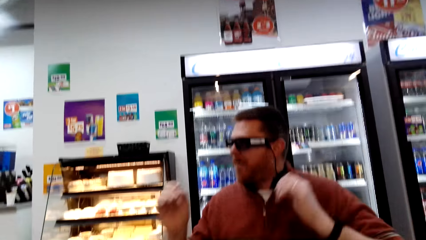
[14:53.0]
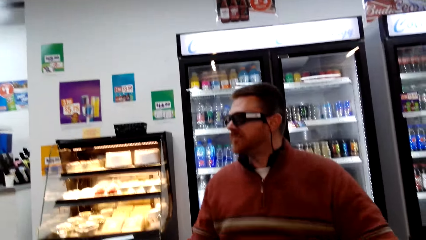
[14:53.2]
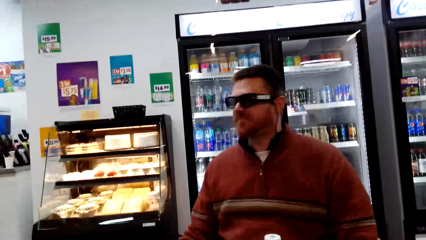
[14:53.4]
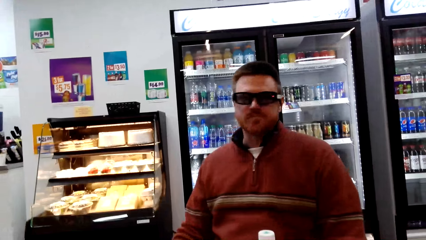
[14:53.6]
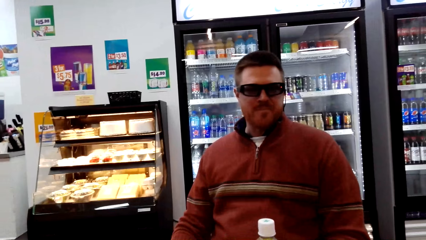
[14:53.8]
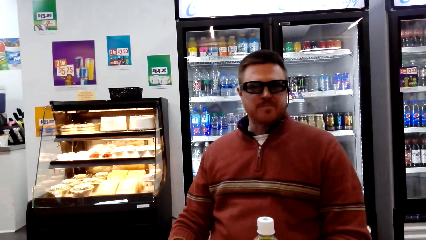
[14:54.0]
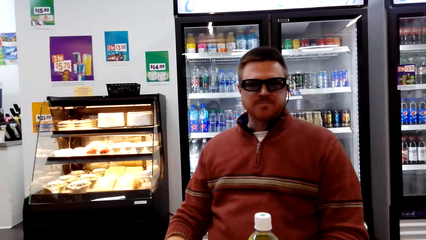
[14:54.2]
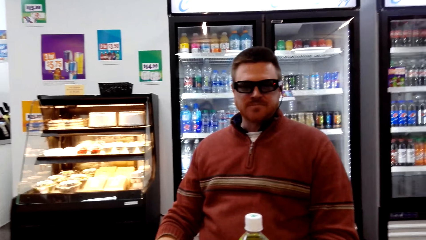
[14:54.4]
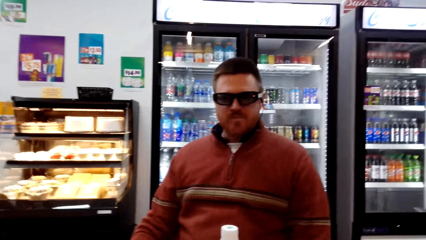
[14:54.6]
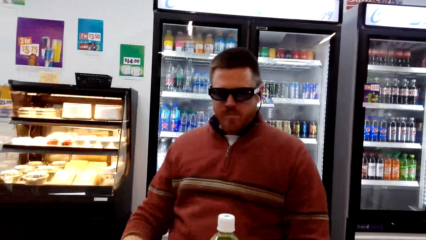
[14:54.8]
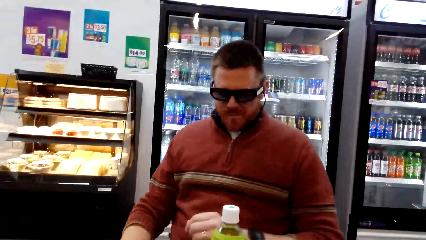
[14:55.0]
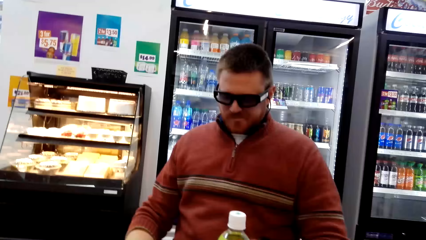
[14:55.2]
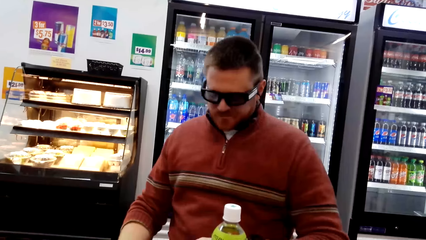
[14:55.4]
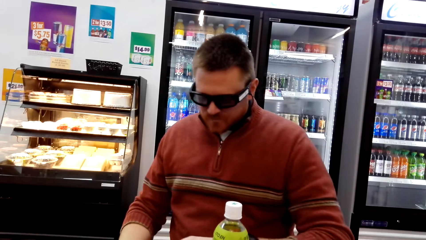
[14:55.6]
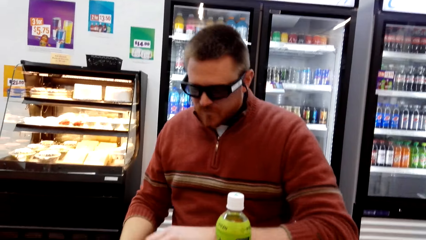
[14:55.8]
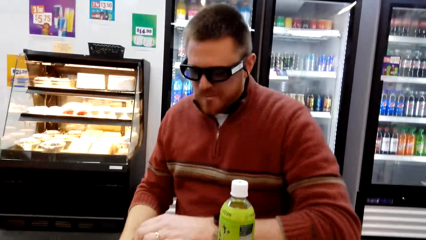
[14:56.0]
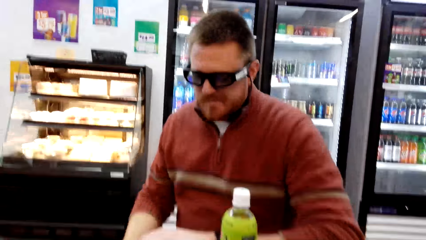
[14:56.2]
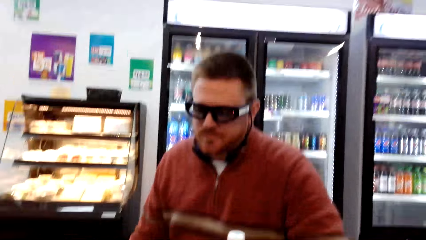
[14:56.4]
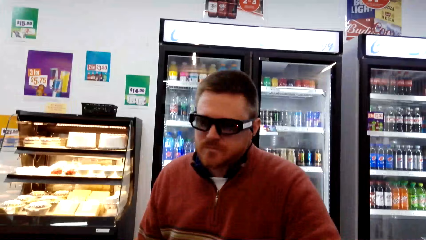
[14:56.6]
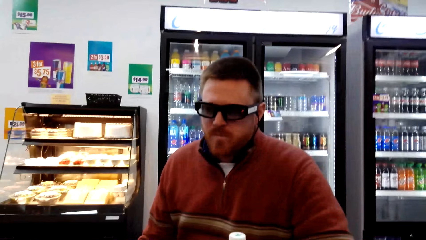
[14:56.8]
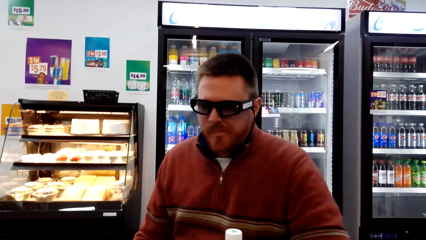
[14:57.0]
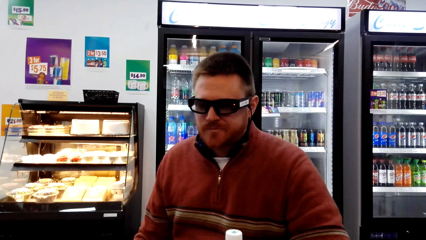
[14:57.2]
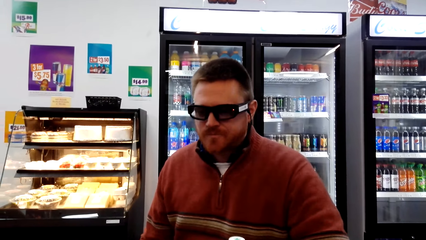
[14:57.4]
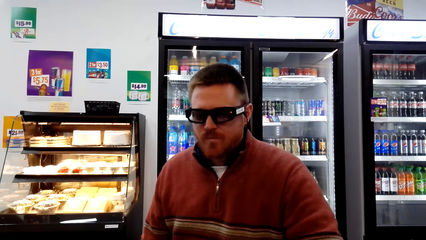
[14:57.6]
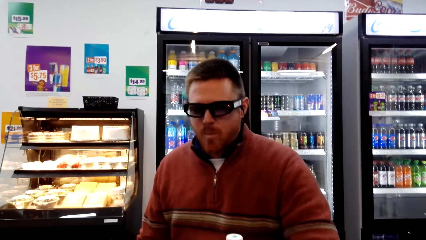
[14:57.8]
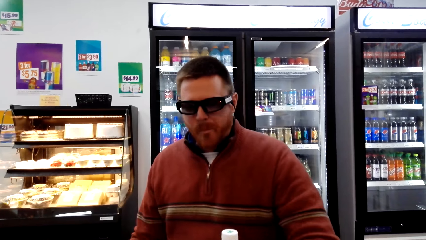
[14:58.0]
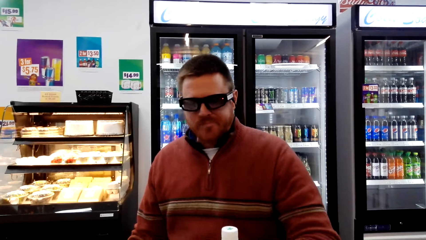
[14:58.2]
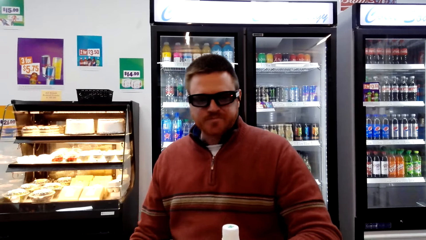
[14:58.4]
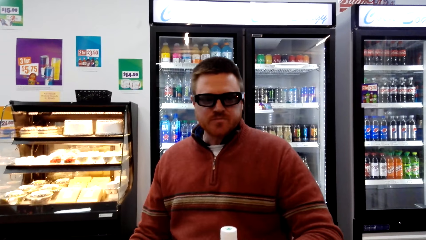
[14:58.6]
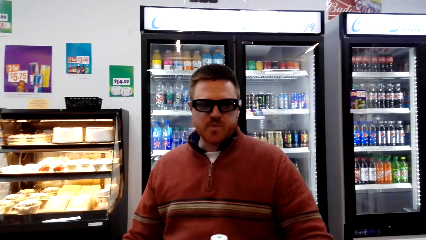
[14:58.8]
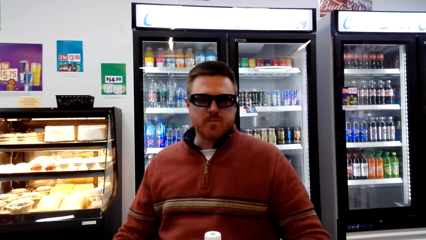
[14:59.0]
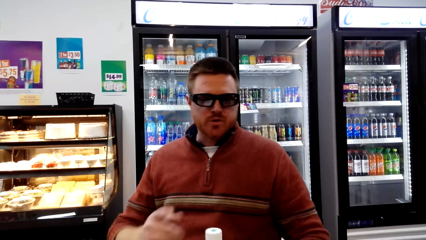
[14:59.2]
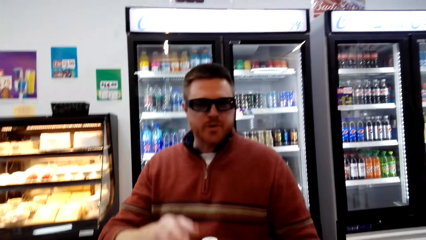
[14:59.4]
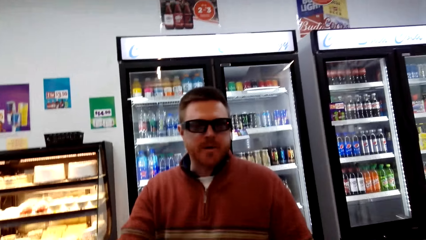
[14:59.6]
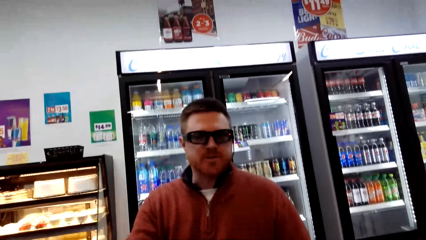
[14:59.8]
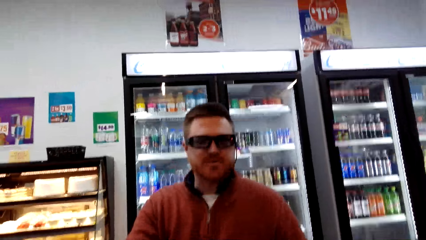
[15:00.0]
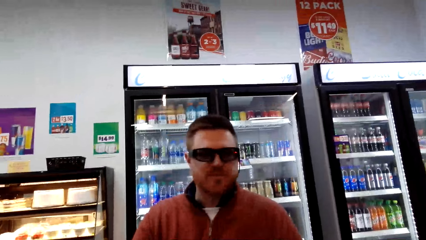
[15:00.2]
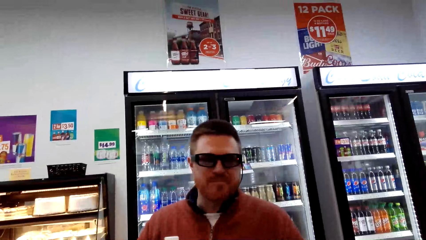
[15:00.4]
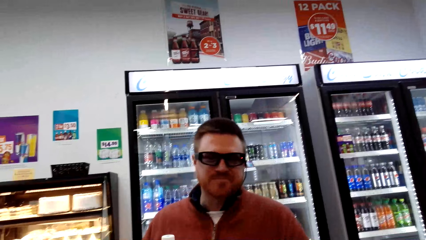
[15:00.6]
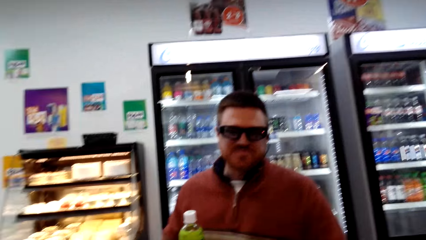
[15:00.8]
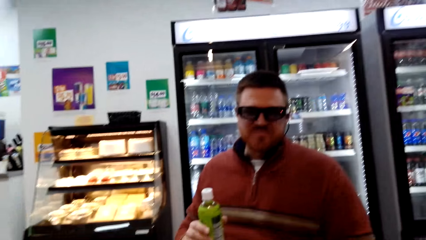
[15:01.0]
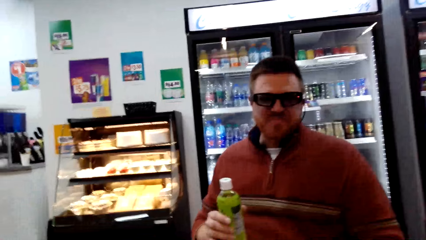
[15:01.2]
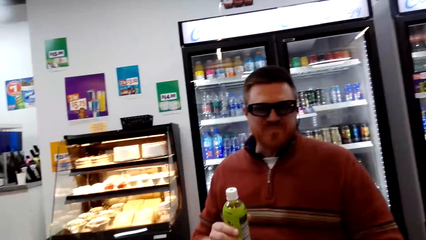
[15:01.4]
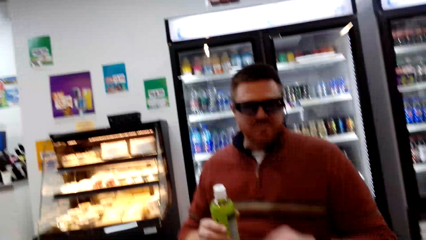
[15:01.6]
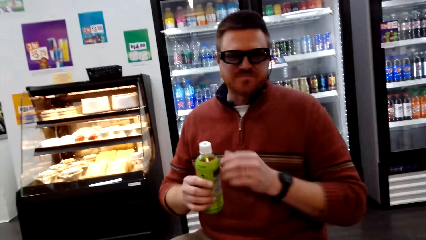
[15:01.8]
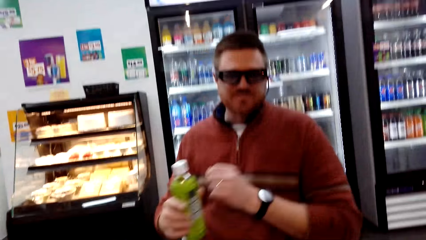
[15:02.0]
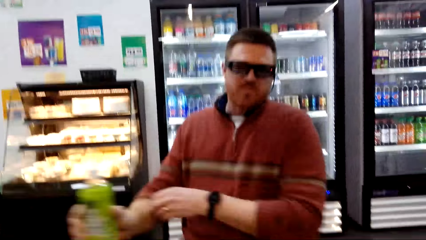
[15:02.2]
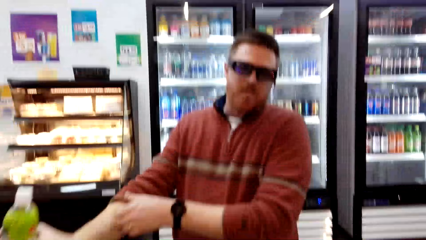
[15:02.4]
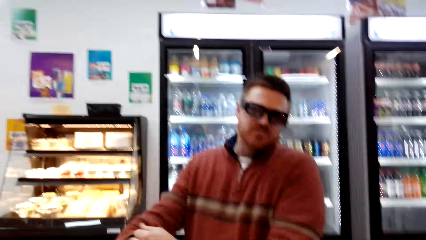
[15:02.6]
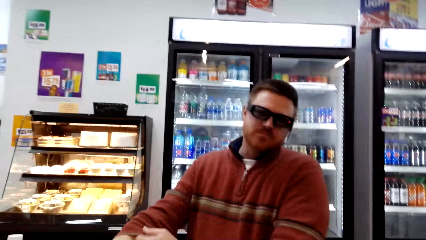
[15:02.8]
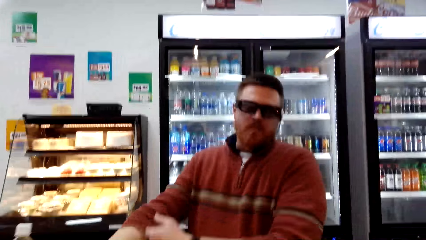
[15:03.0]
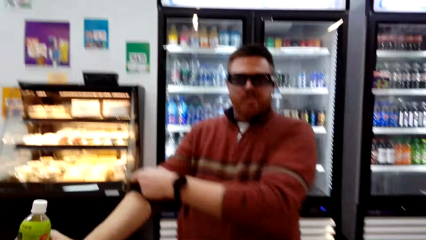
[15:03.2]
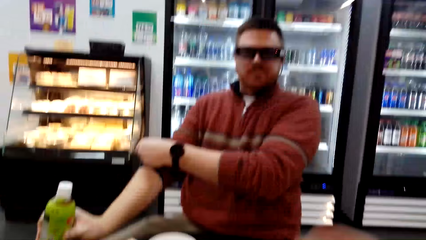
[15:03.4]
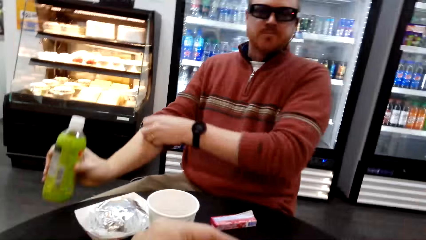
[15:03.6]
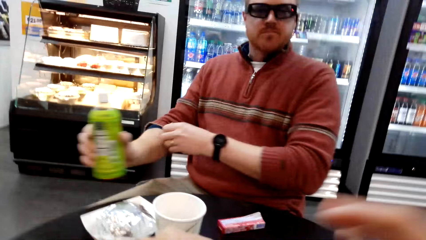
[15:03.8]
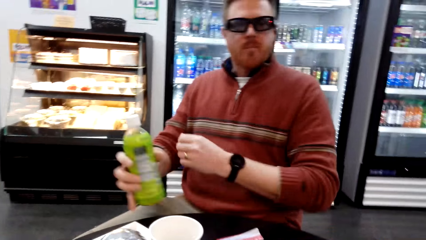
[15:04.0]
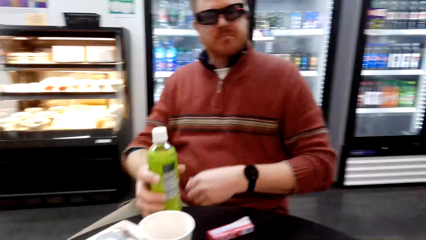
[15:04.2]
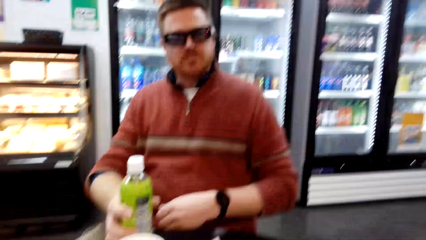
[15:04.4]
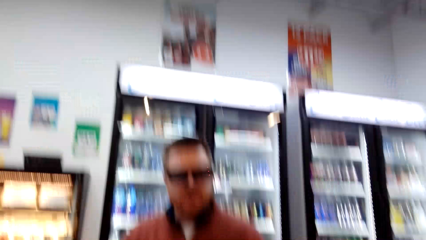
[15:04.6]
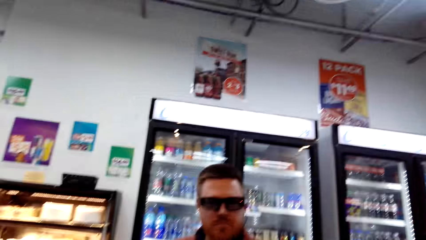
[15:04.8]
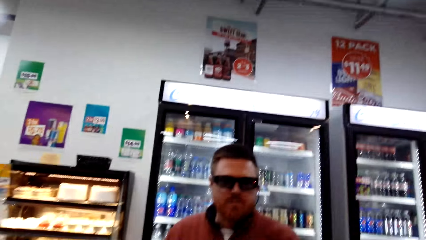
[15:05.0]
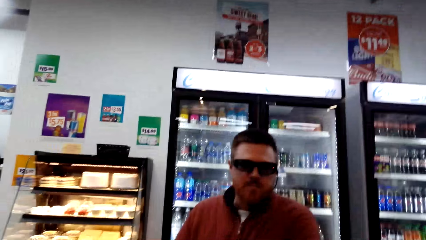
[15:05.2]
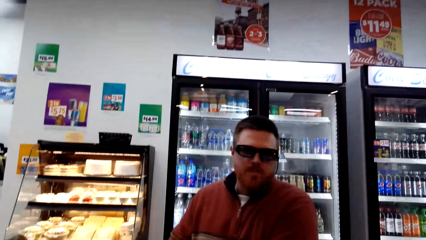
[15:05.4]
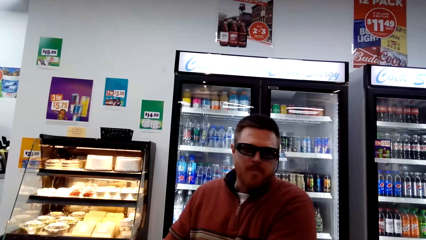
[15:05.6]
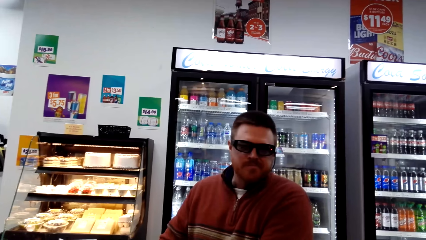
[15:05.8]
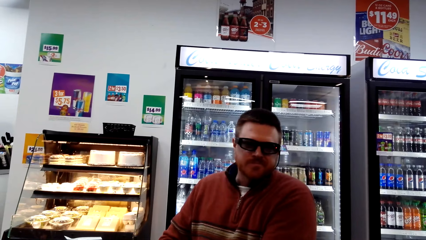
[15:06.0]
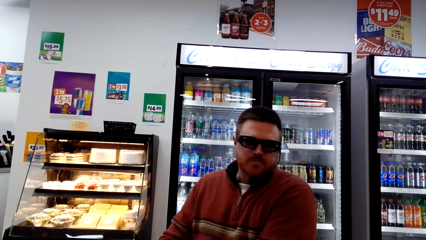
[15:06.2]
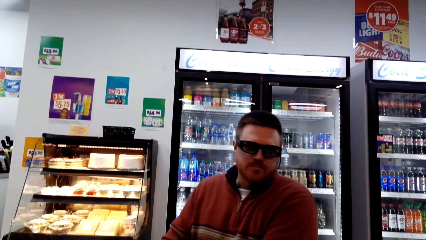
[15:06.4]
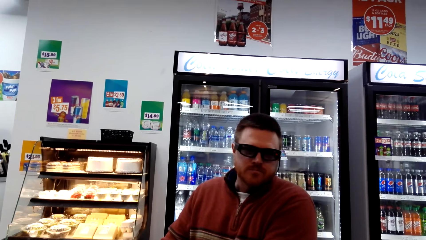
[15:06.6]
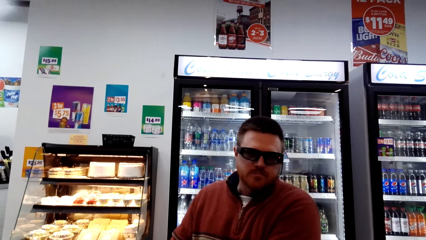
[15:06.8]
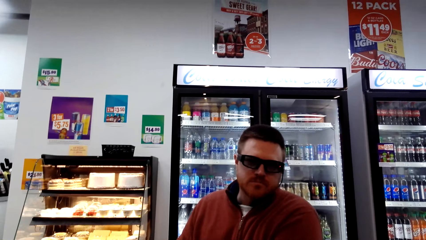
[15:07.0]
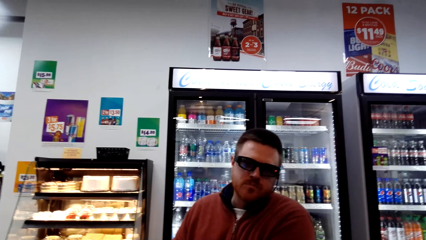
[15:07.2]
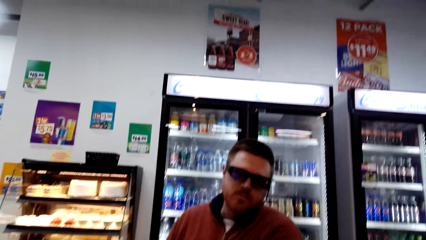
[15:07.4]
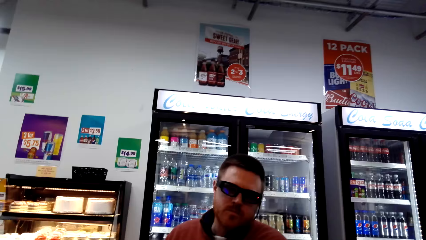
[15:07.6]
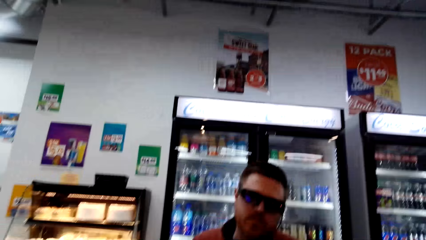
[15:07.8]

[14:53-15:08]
A person takes a drink from the table.
